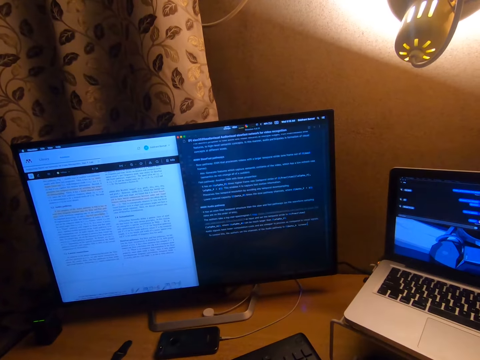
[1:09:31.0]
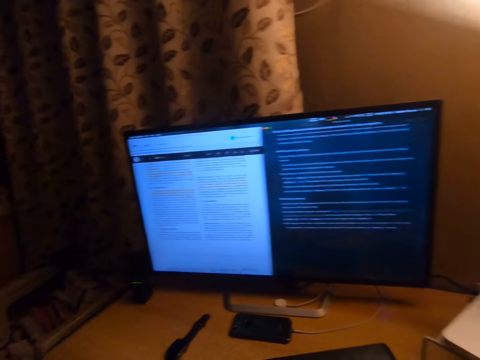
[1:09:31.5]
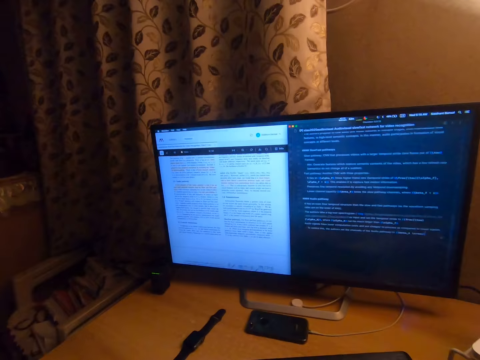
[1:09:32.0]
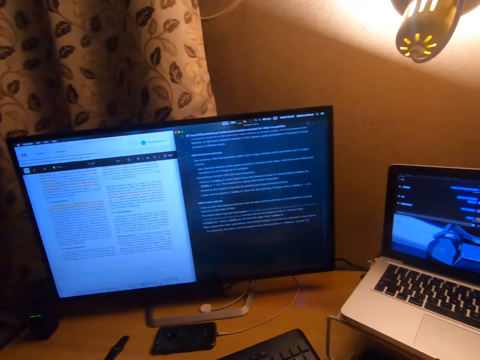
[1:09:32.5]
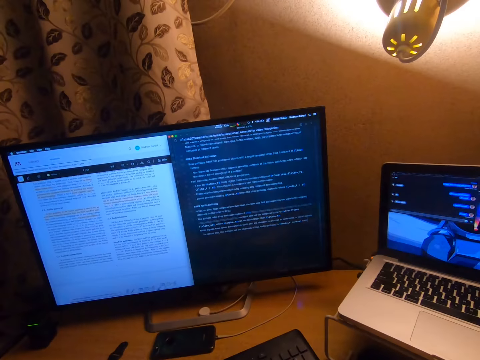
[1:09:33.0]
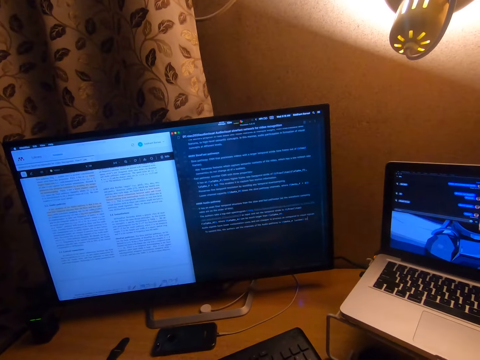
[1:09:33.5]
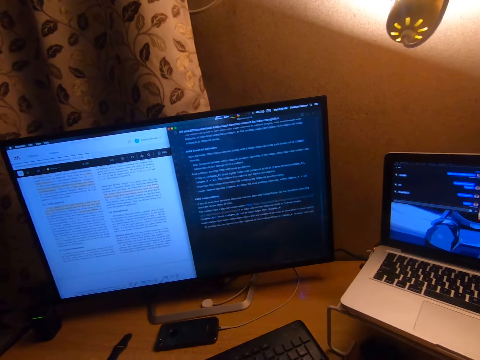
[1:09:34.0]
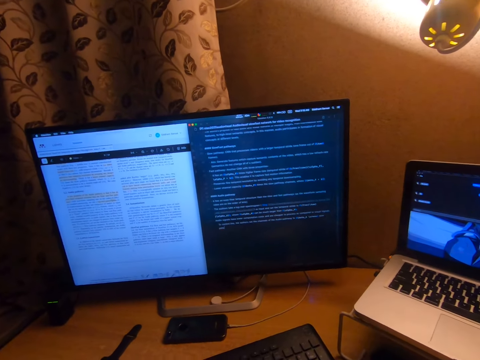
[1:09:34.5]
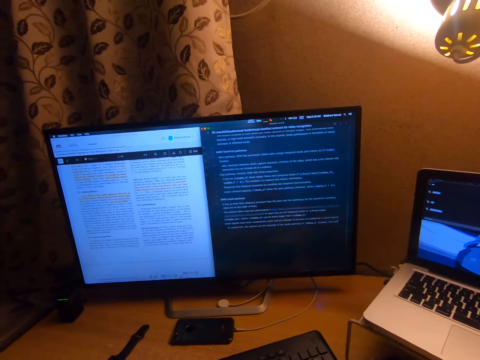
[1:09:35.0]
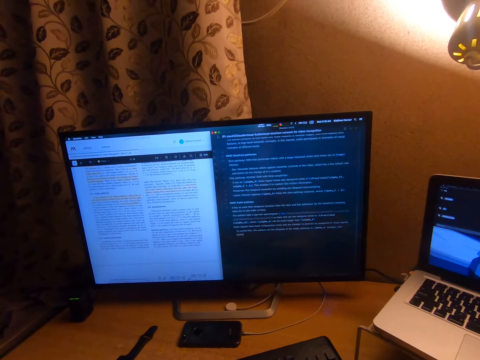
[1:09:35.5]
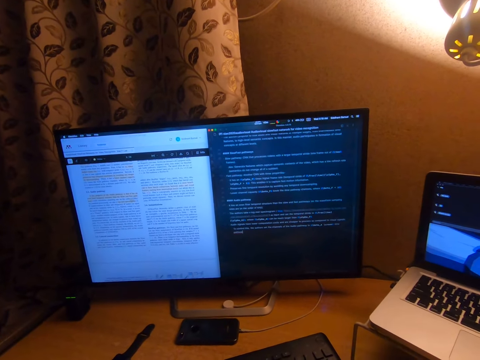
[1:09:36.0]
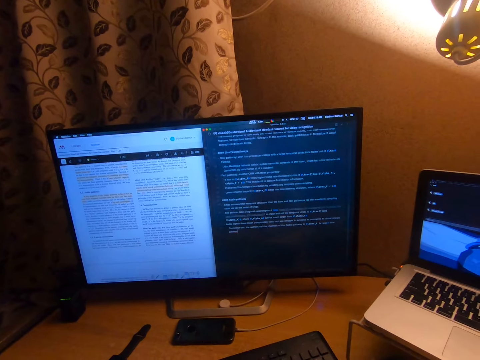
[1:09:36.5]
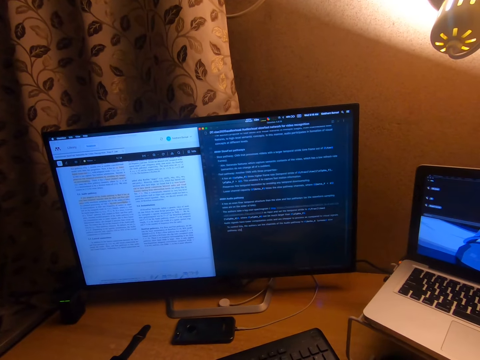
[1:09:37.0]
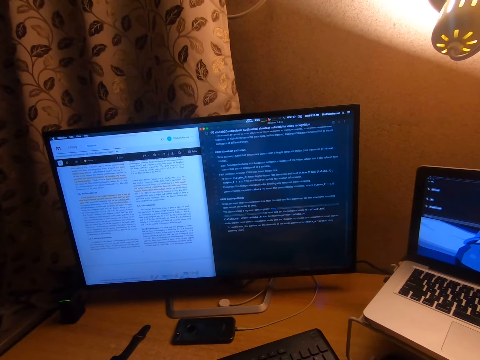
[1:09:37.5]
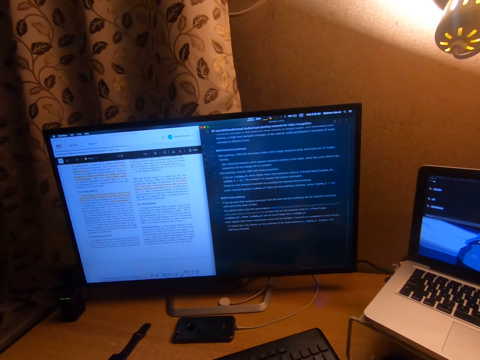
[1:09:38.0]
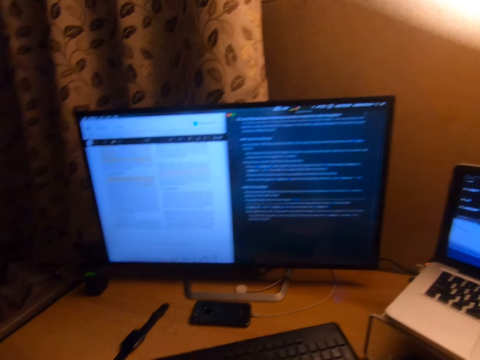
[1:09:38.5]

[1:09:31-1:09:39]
The camera wearer looks around. They look at a monitor.

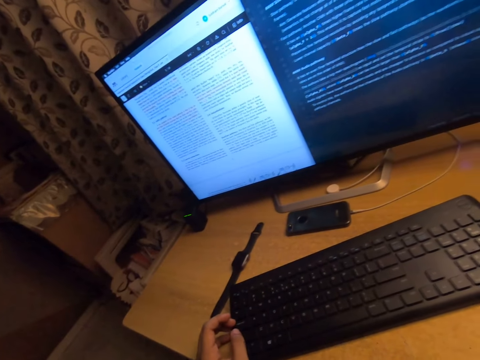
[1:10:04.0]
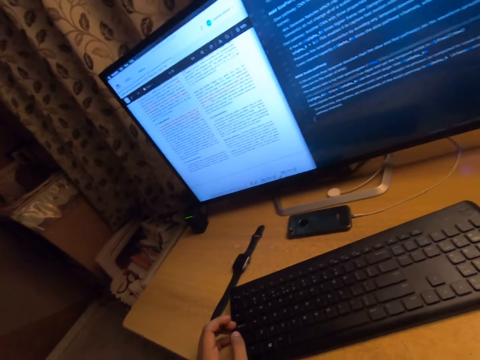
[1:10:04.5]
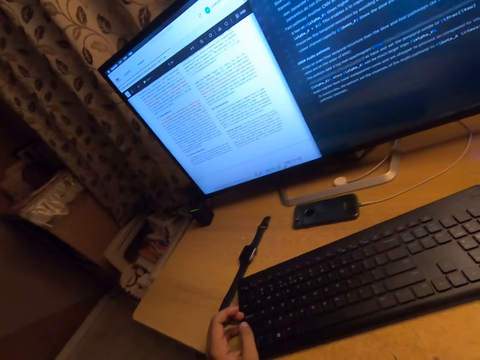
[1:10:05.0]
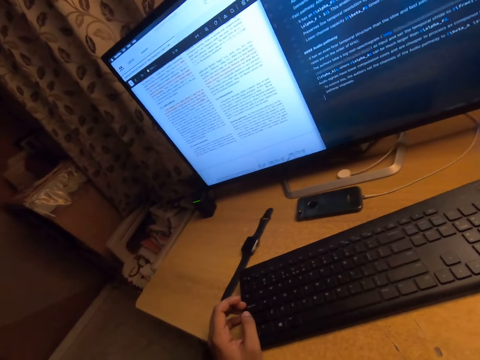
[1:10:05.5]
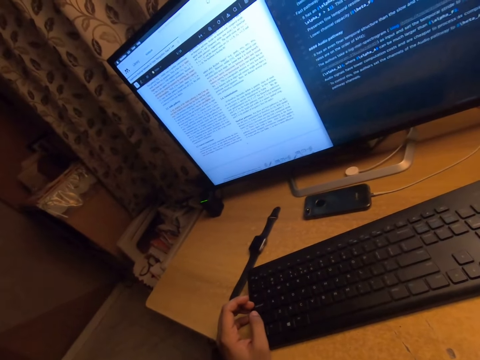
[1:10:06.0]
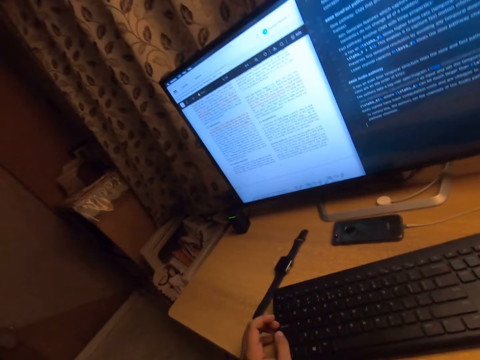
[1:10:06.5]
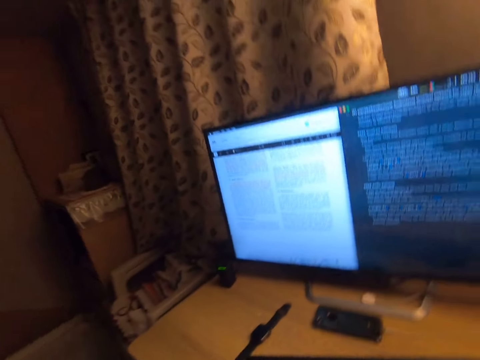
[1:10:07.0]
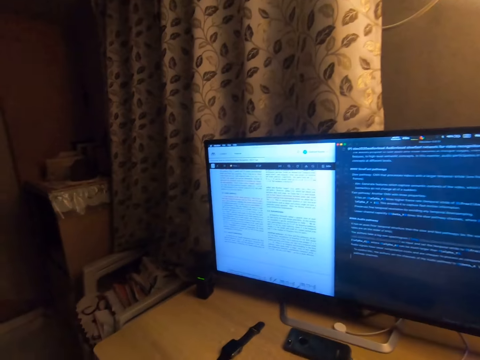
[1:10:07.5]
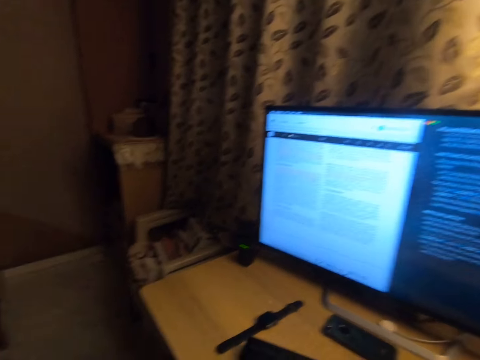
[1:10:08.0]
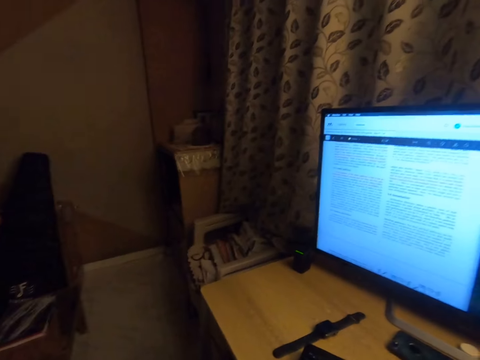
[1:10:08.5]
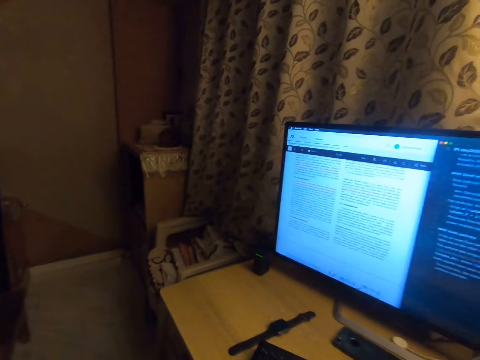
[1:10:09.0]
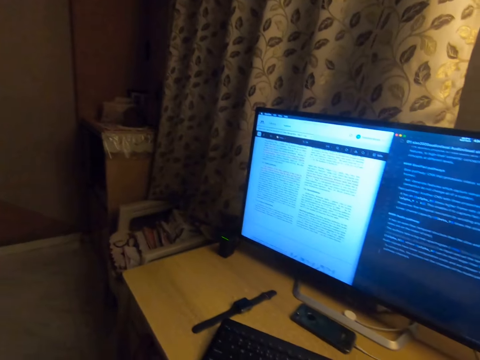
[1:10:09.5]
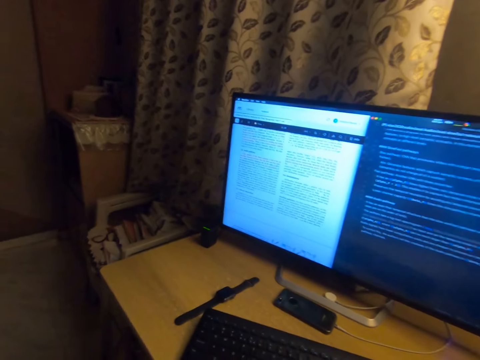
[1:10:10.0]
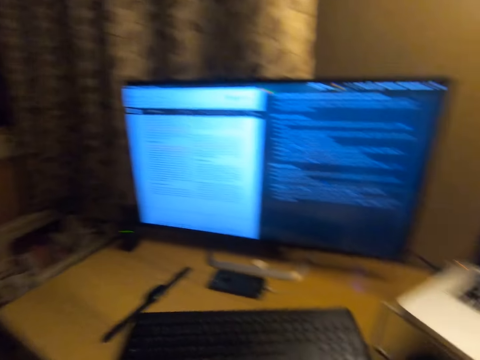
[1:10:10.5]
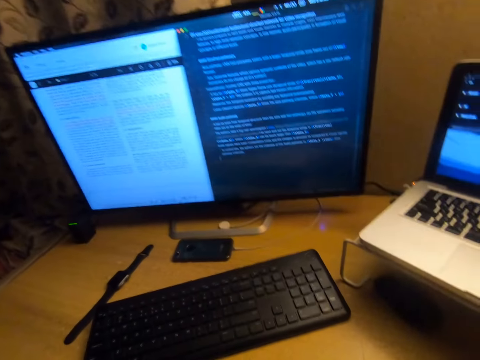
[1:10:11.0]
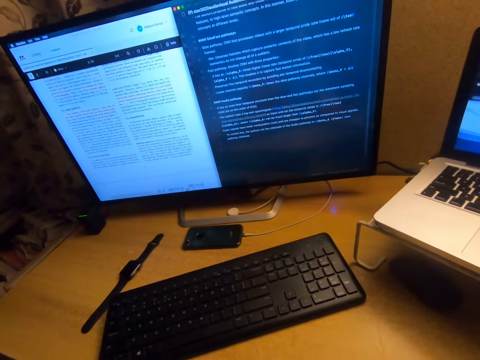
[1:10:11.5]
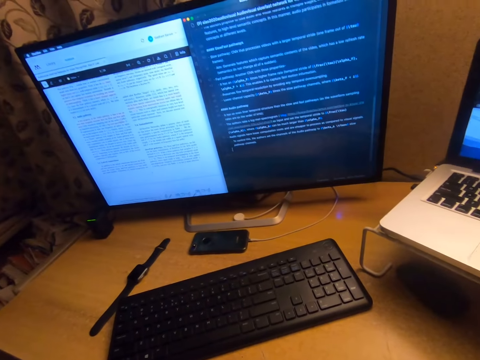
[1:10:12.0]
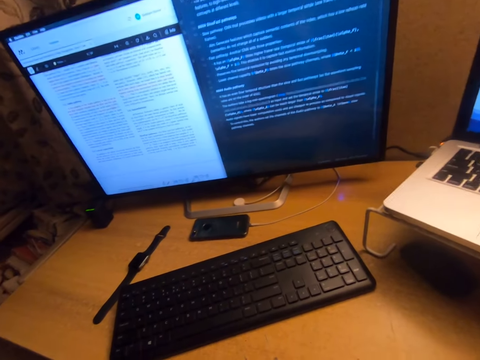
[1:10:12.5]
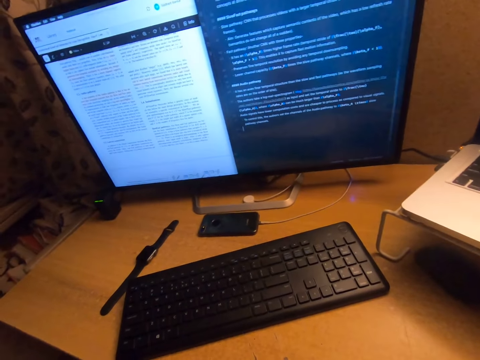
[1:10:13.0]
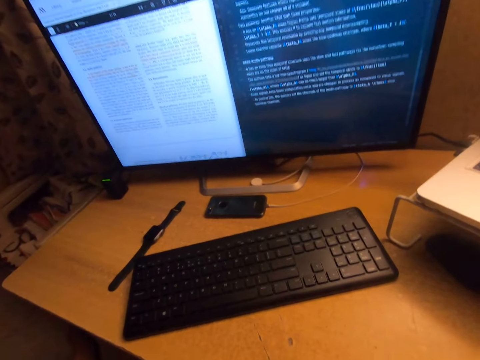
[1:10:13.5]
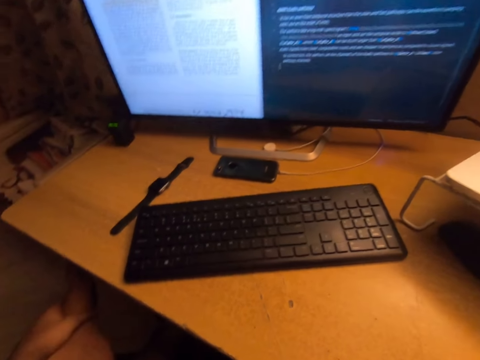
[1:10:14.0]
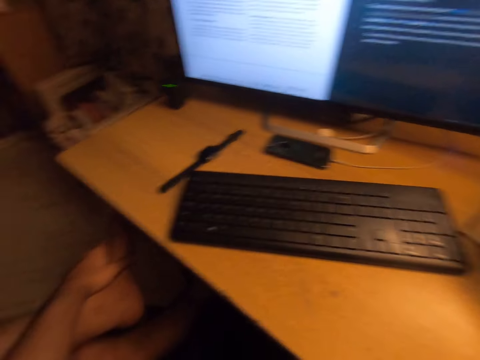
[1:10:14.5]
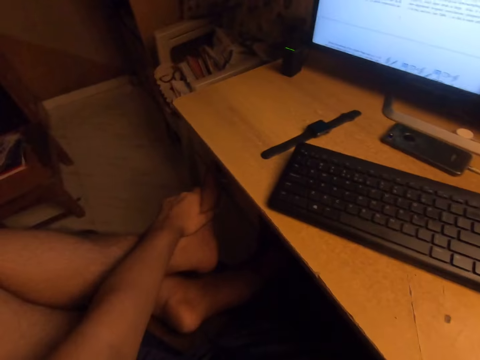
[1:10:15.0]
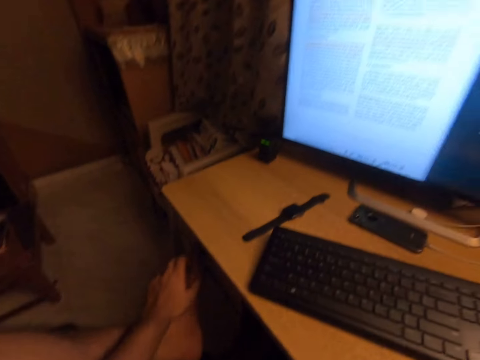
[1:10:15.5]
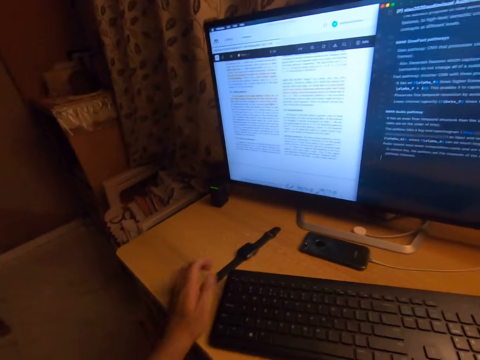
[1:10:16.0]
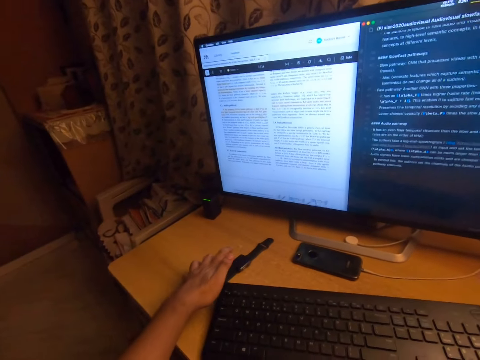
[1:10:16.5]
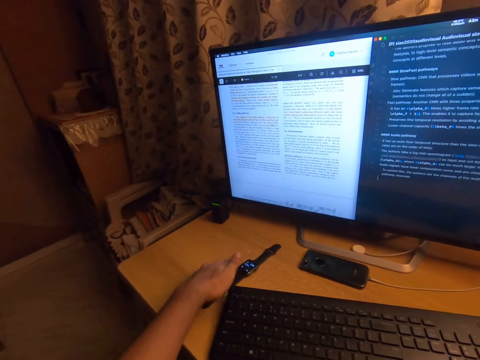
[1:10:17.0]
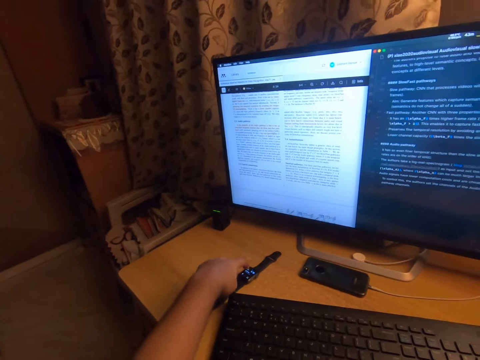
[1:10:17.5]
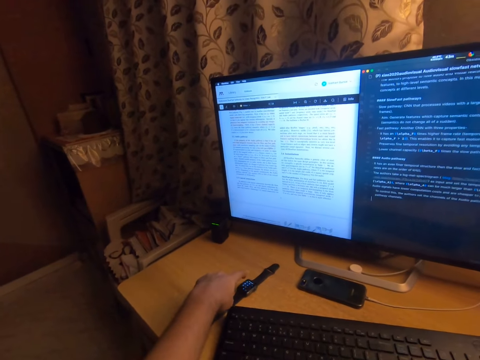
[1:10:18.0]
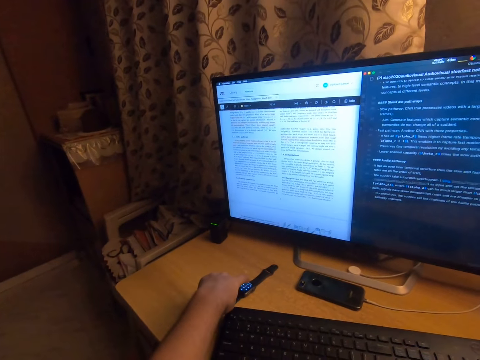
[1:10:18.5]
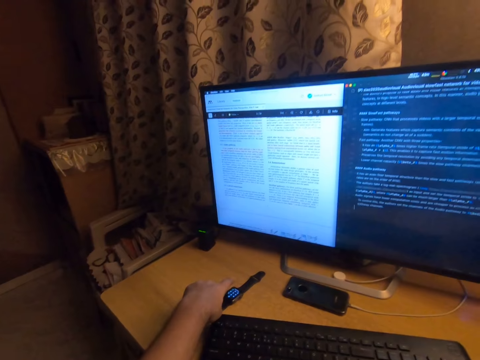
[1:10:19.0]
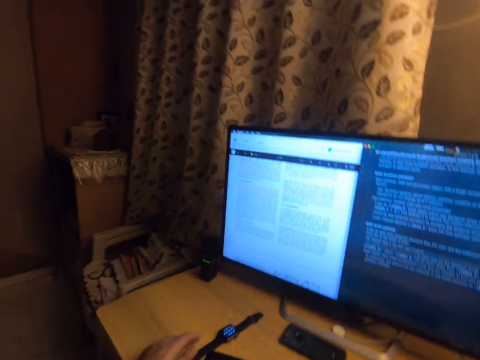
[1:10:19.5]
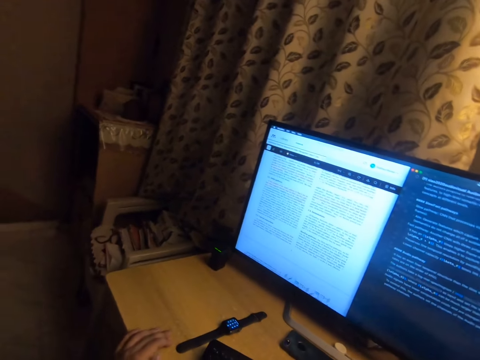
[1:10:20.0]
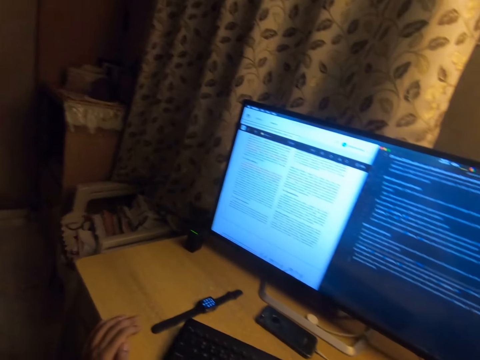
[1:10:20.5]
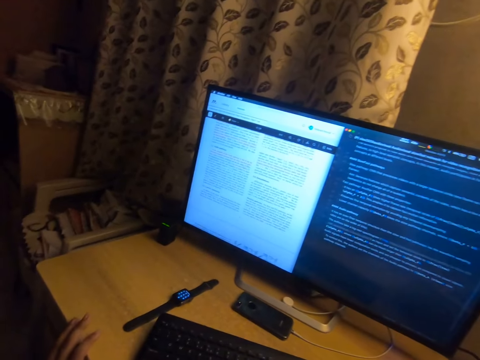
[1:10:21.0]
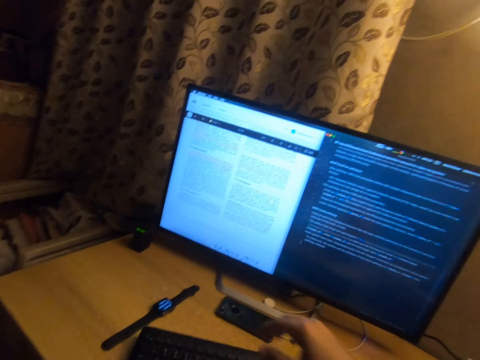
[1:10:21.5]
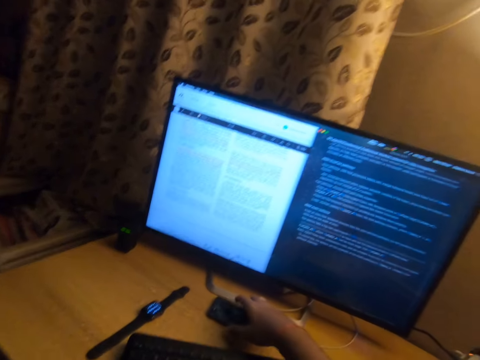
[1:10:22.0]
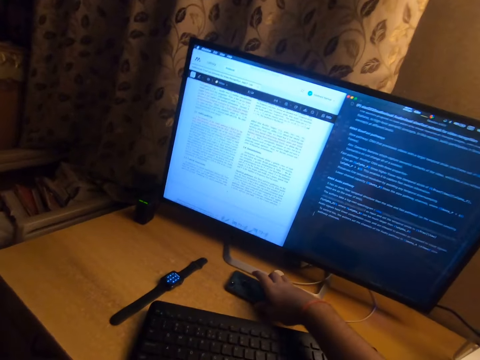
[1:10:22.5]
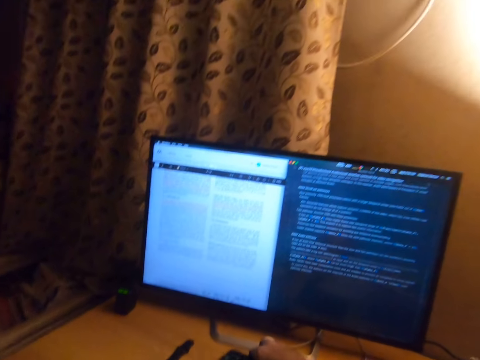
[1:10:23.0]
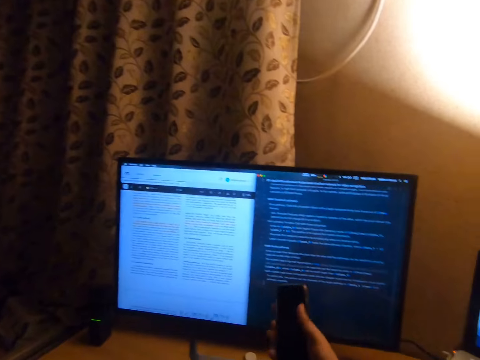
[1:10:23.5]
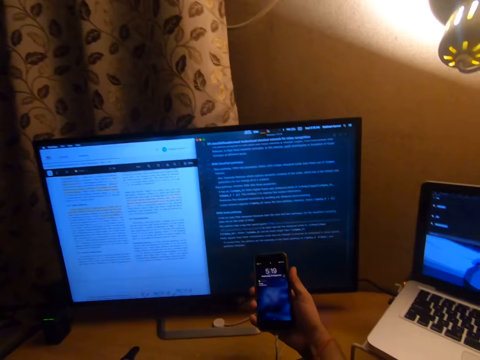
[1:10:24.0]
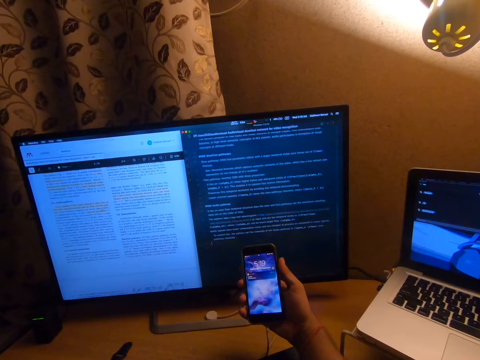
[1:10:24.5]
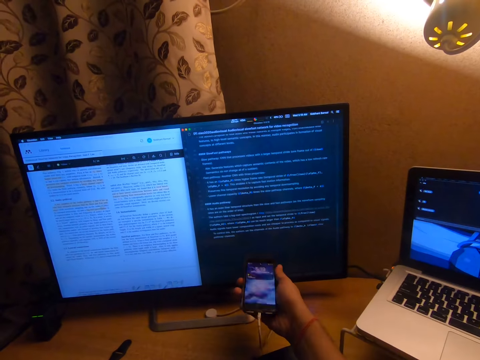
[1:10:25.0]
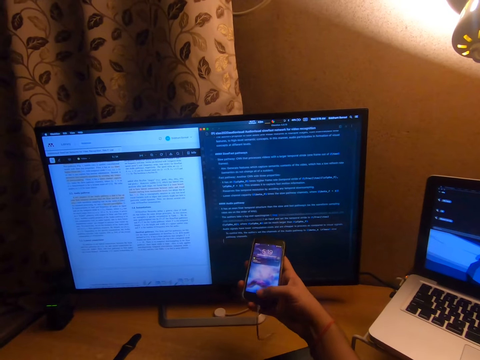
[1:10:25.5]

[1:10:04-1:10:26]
The camera wearer looks at the screen. They touch the legs. They operate a wrist watch. They touch the watch. They pick up the phone. They operate the phone.
